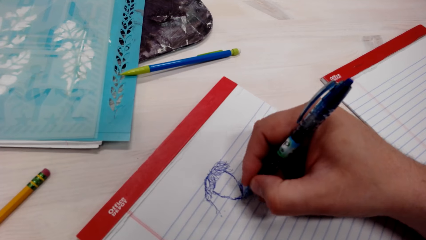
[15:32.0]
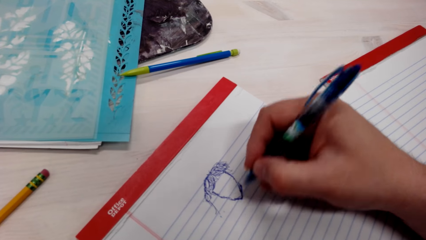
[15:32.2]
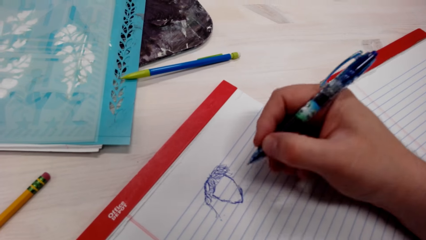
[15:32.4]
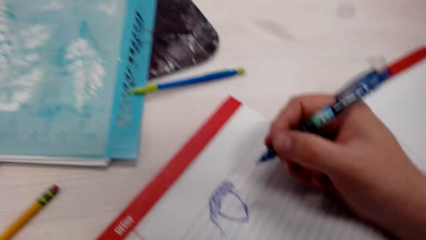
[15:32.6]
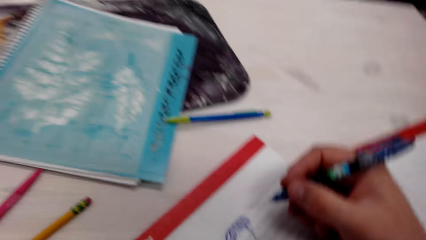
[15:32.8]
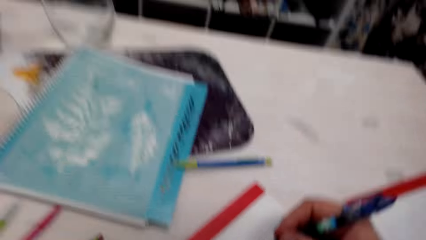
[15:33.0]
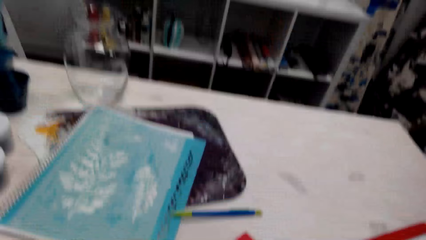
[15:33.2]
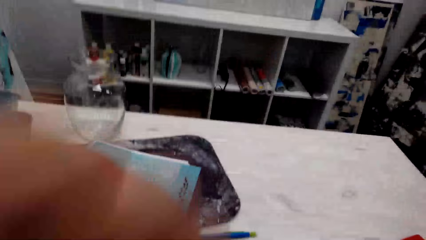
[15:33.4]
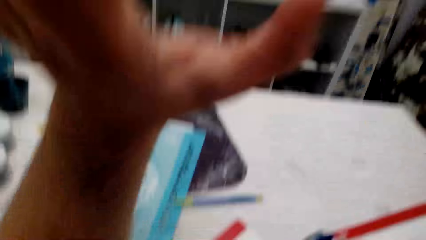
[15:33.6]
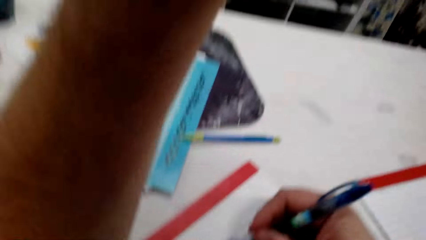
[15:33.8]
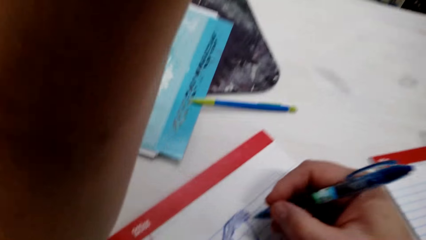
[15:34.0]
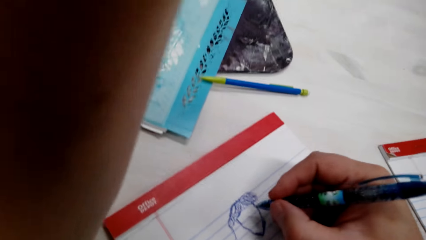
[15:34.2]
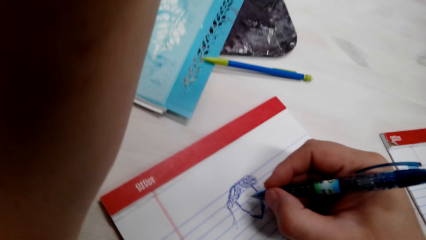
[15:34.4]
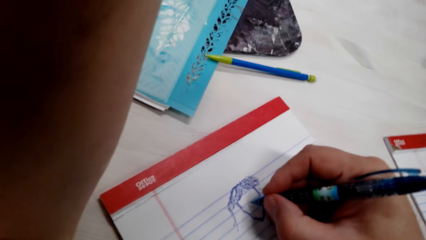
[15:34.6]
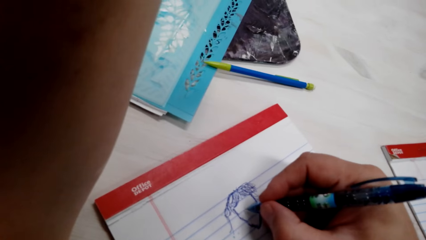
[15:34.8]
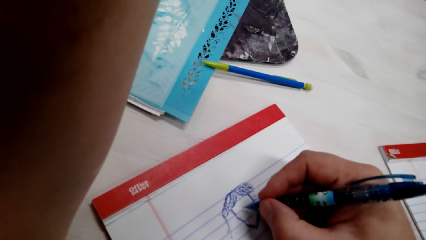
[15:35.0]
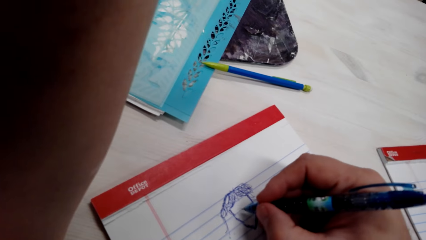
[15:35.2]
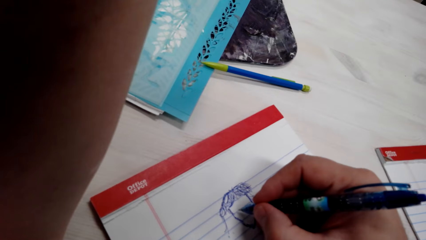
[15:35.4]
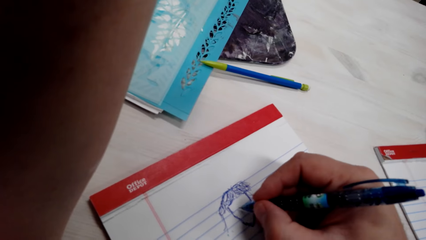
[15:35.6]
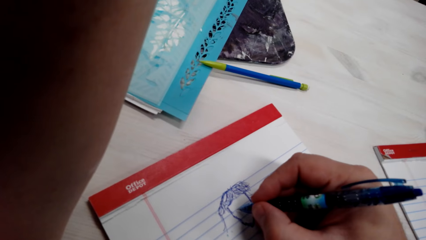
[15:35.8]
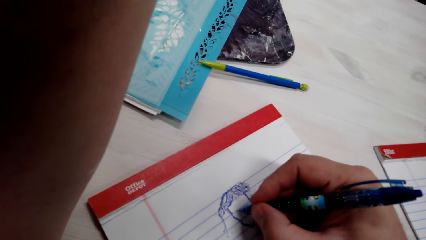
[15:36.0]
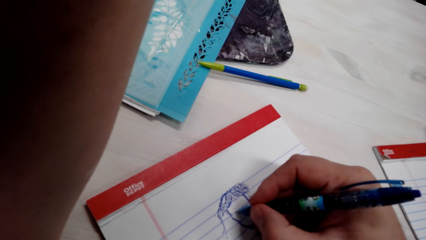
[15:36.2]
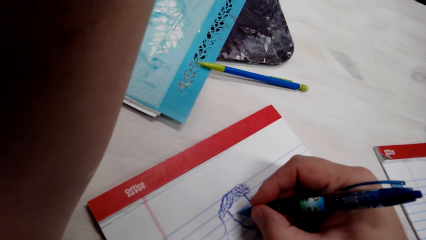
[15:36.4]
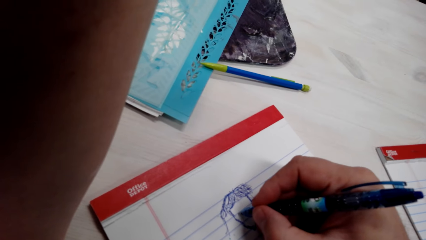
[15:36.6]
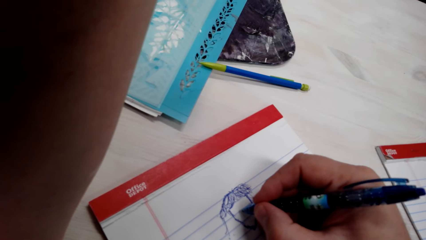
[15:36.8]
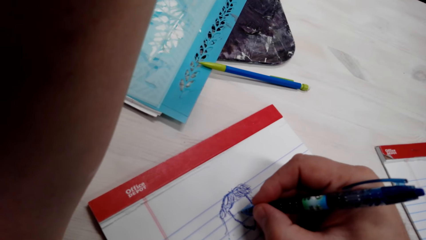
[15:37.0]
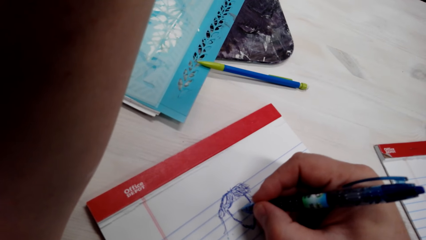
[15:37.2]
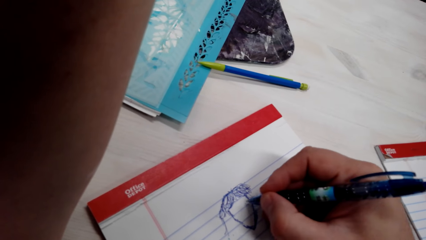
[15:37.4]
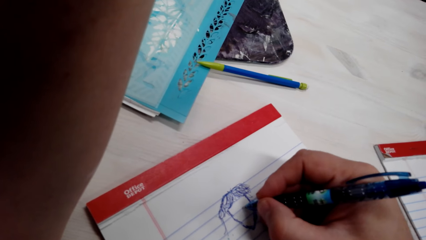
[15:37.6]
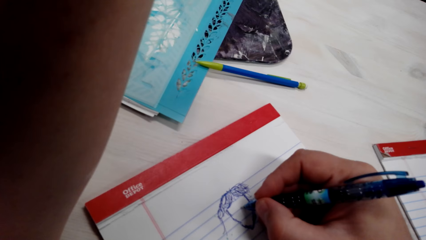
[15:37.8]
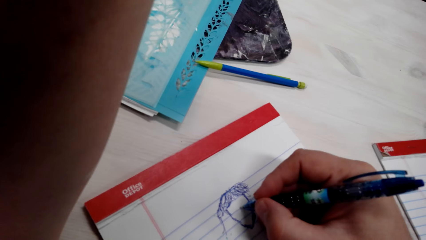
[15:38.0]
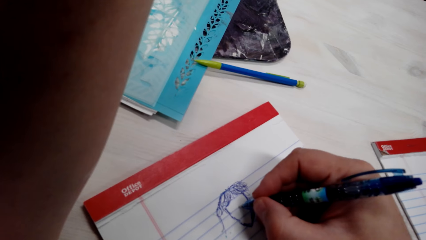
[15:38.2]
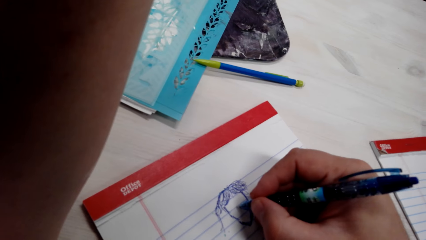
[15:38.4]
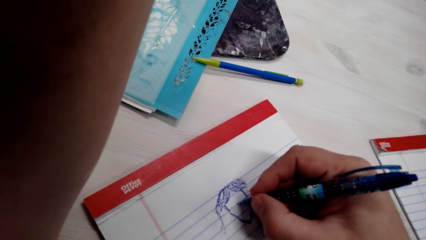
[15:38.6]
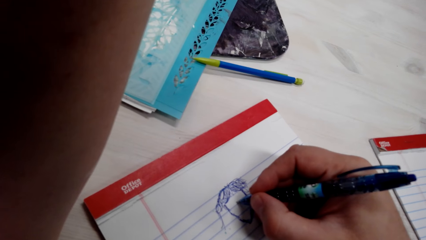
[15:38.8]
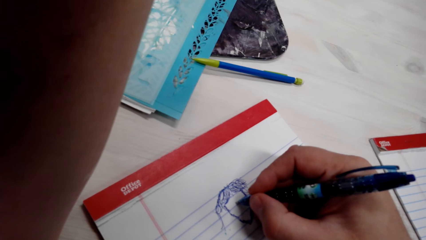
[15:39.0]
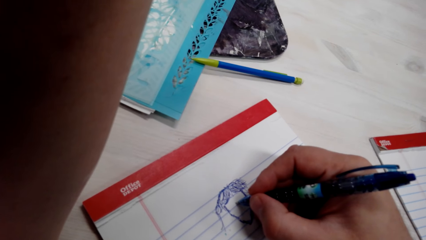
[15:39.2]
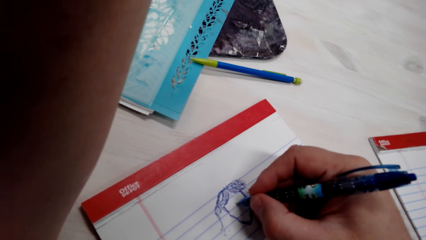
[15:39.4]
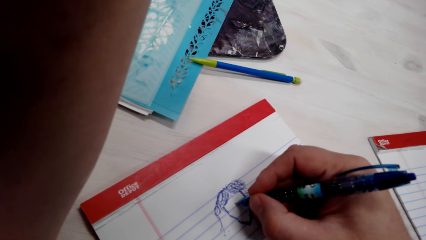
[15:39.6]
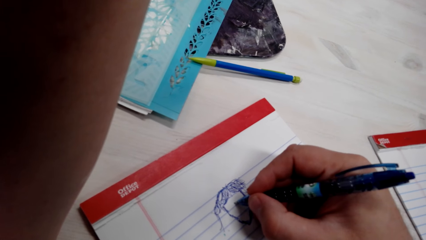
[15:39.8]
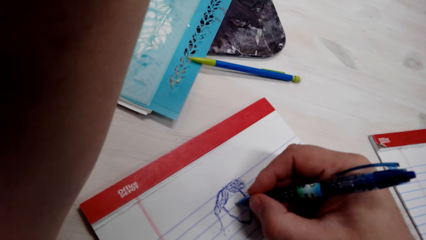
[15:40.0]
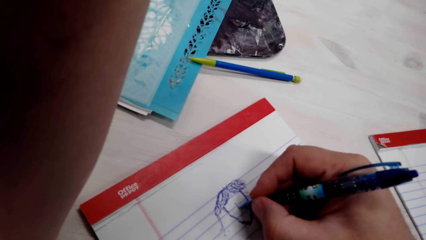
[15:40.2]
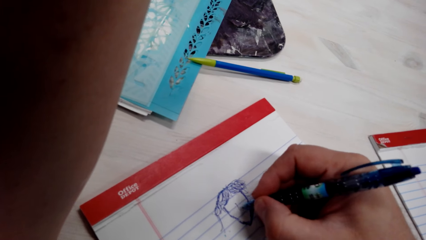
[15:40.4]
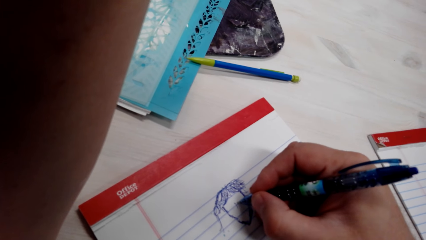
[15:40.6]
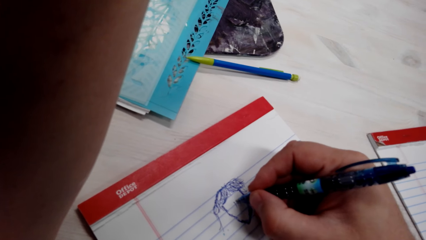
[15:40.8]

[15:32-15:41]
The camera wearer fixes the camera. They draw a drawing.

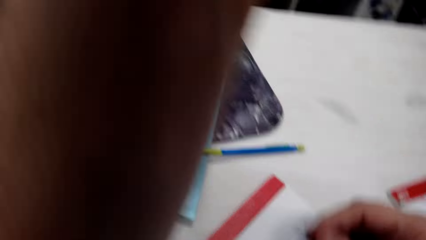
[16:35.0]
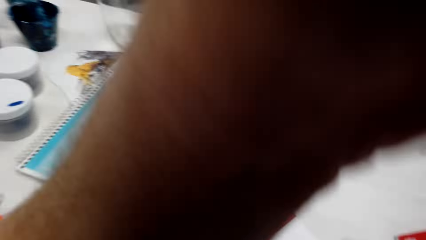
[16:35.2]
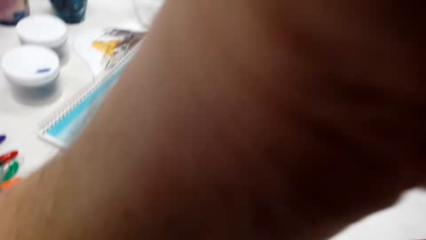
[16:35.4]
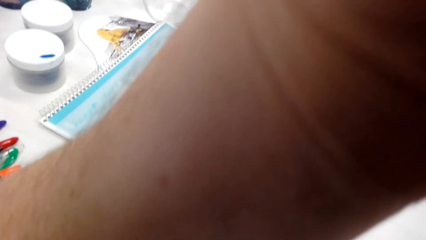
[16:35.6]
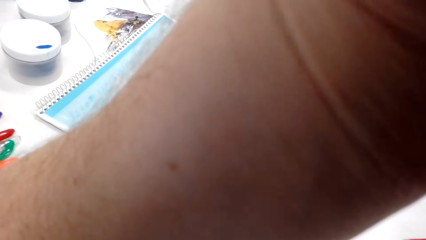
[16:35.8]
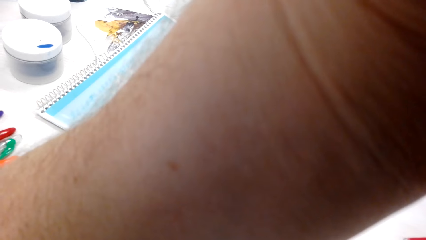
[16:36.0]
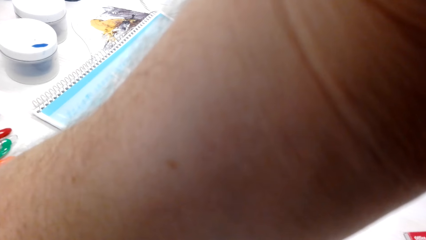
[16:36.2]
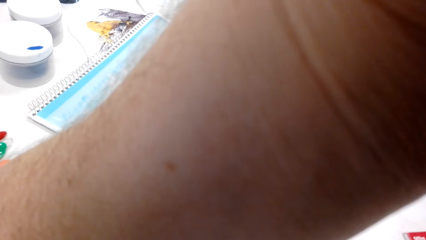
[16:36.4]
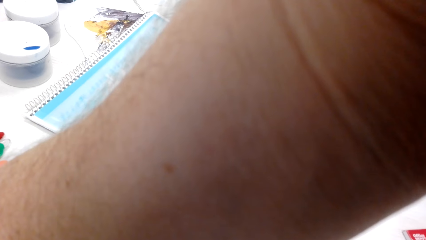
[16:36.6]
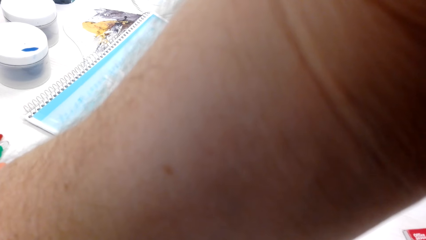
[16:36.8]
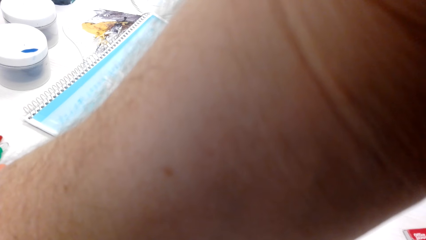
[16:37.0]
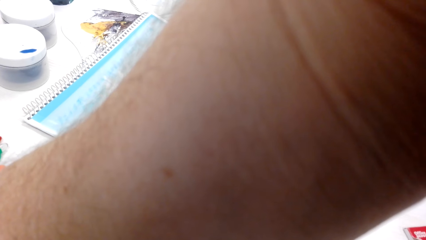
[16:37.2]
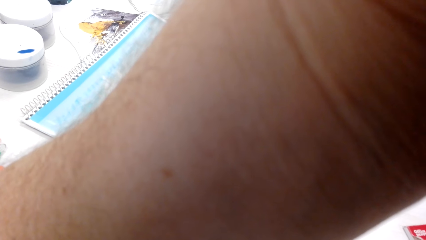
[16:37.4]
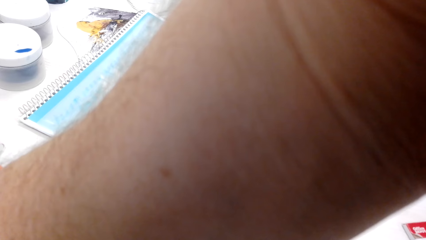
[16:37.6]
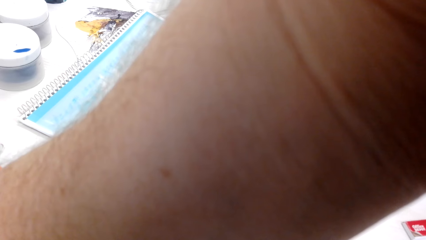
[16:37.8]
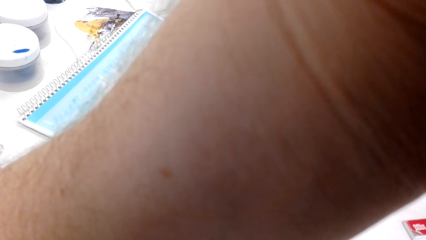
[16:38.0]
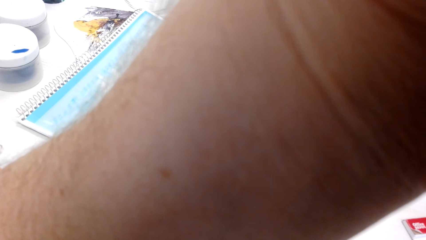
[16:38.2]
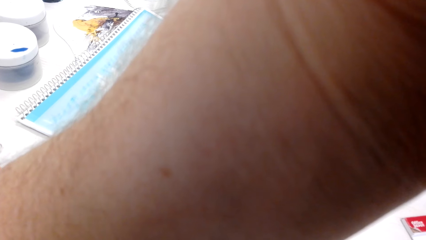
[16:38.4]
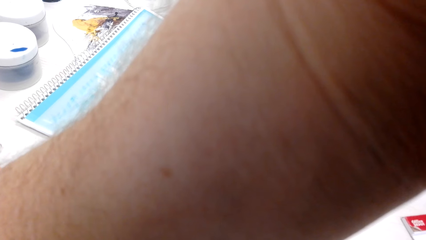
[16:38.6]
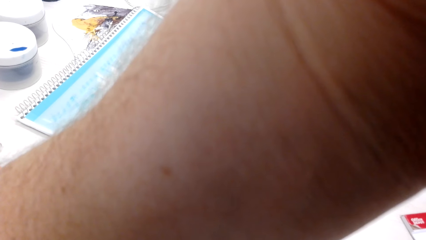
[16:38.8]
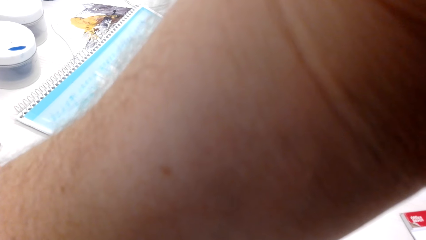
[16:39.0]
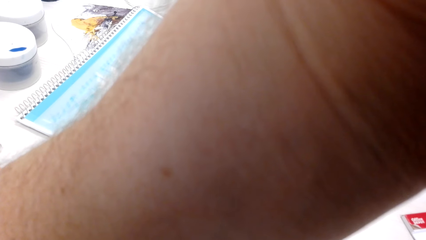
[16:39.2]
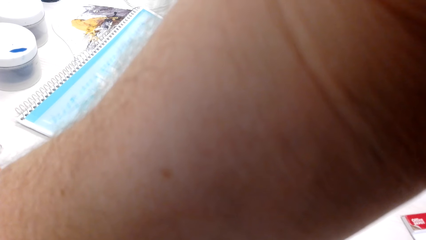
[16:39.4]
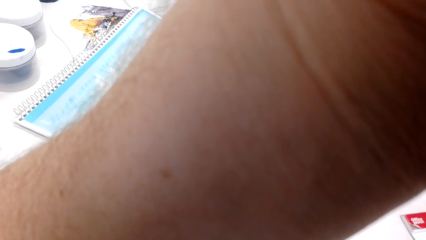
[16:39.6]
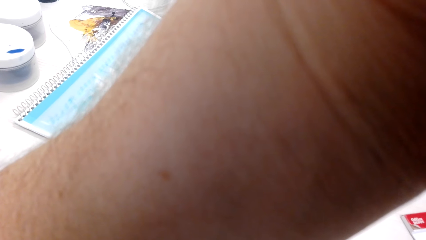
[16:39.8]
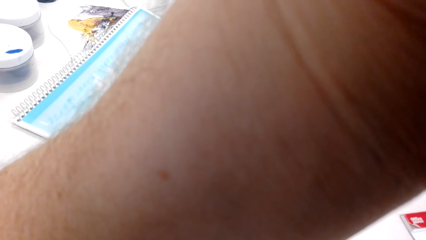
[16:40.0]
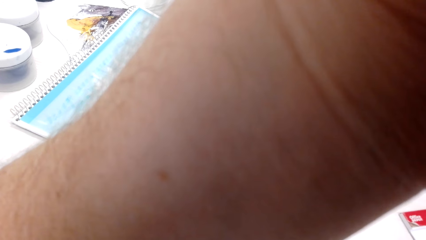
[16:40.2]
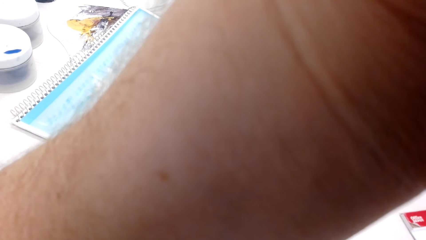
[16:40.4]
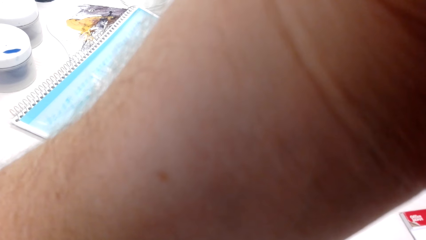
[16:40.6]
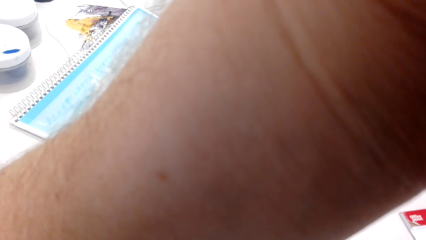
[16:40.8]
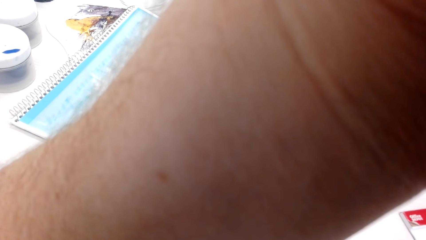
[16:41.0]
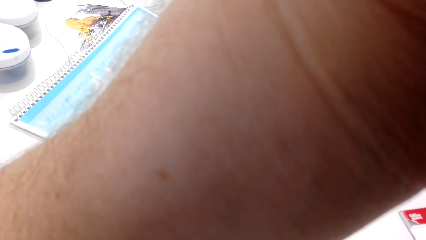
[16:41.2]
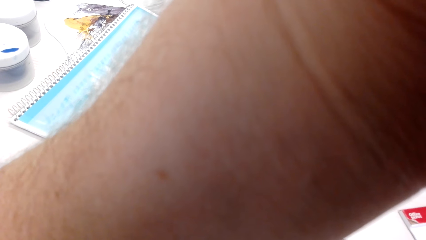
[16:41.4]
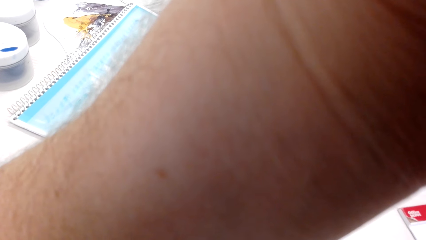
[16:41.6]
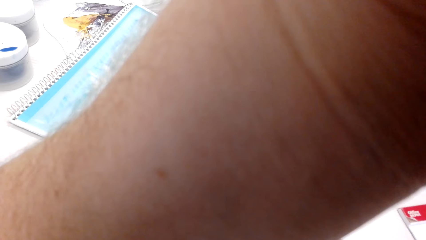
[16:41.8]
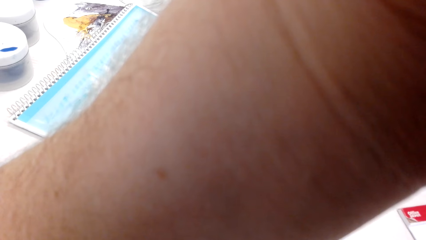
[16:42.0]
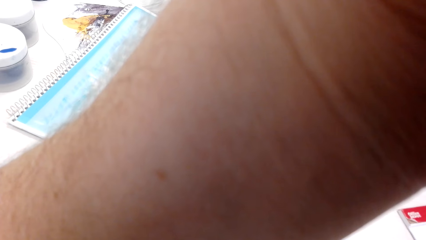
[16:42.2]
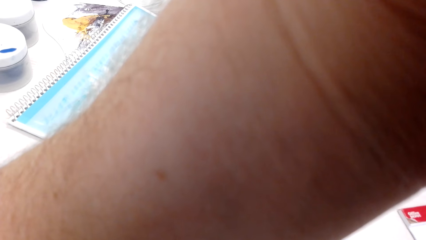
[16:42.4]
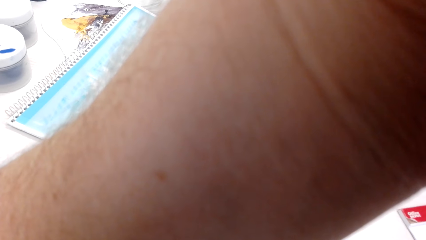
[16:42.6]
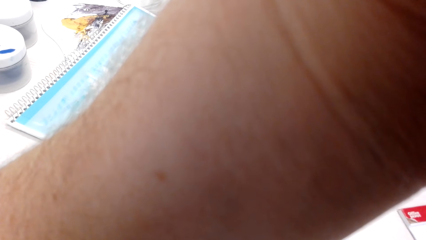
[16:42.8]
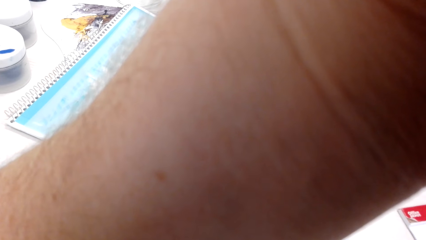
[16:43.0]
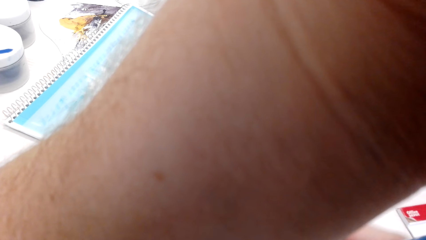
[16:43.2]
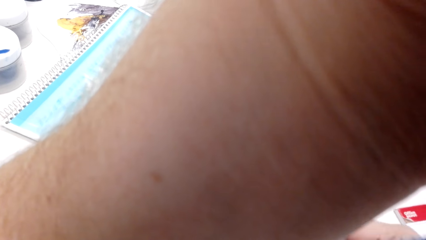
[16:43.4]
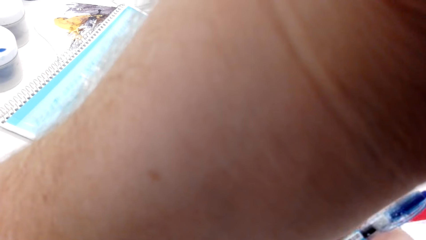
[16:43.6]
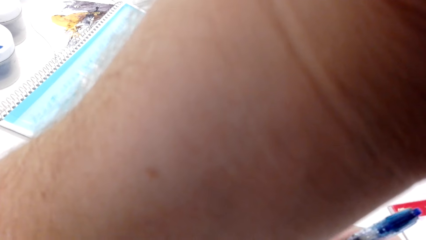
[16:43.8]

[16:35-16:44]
The camera wearer fixes the camera.
